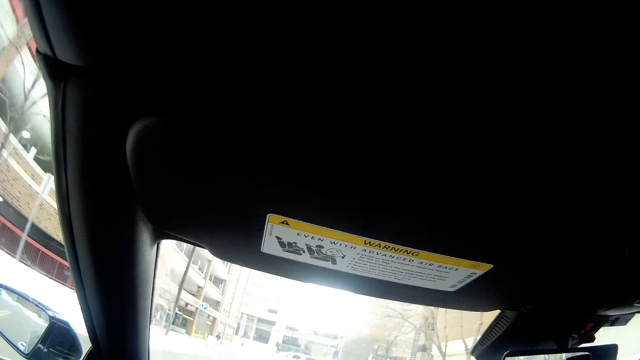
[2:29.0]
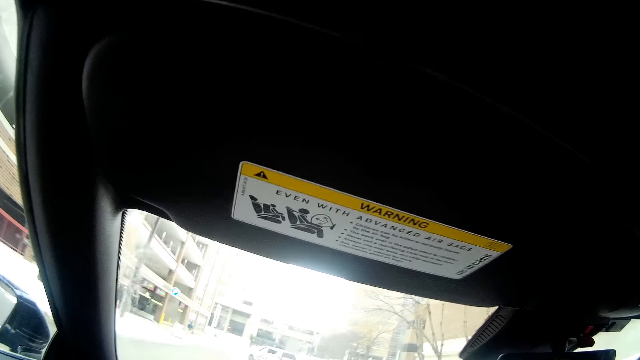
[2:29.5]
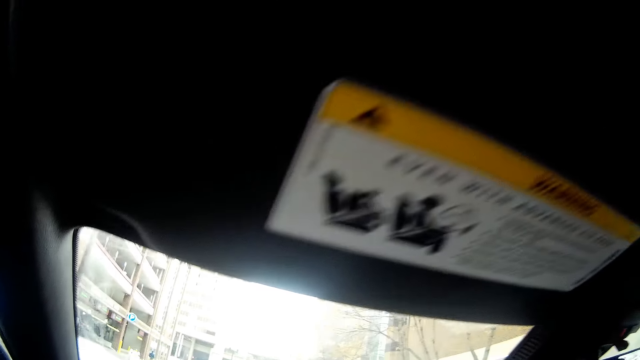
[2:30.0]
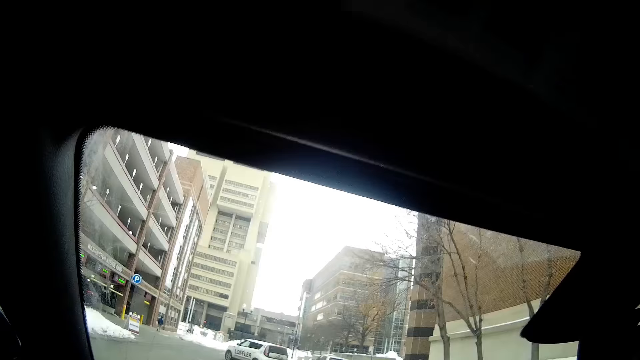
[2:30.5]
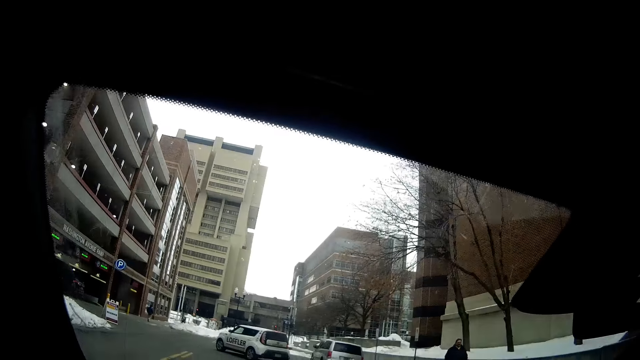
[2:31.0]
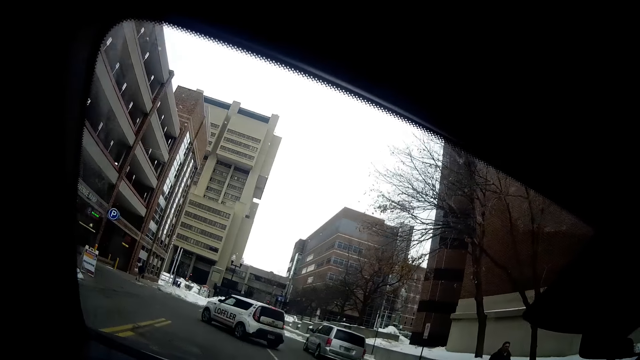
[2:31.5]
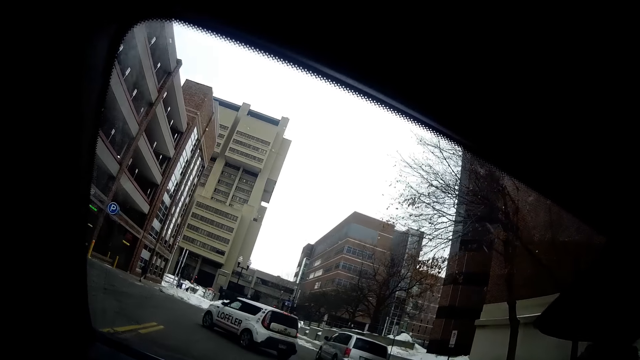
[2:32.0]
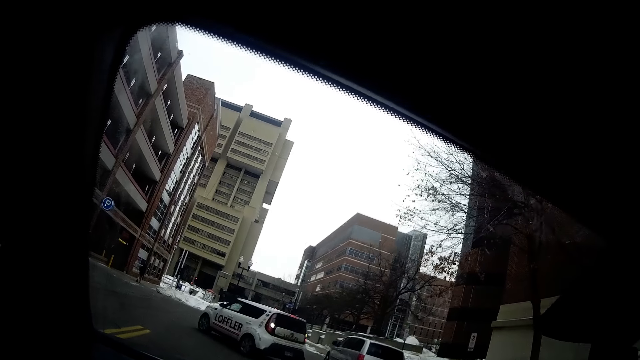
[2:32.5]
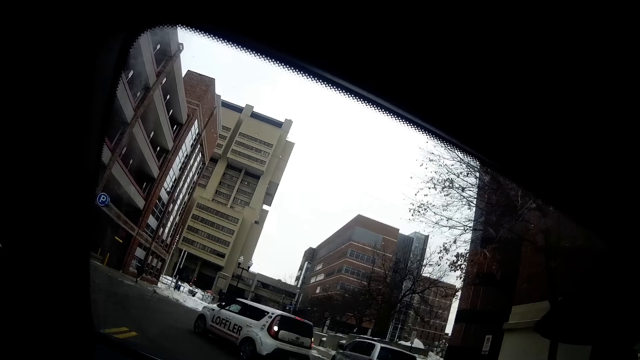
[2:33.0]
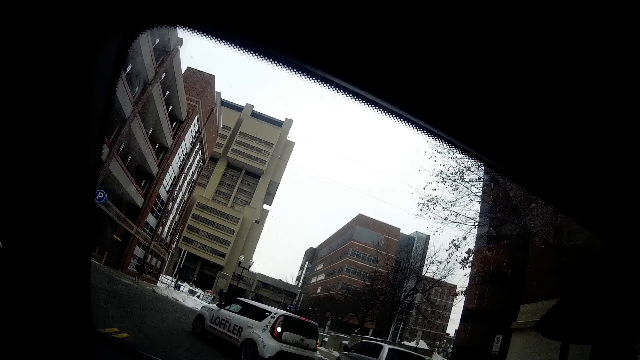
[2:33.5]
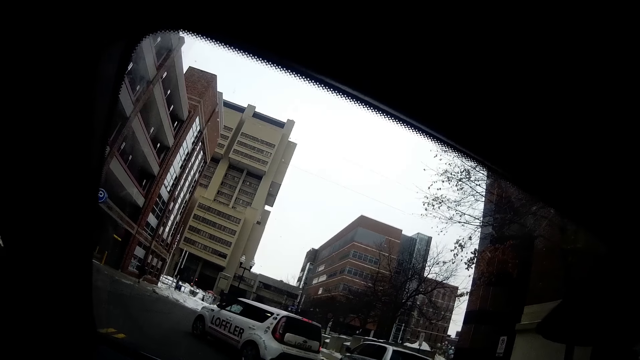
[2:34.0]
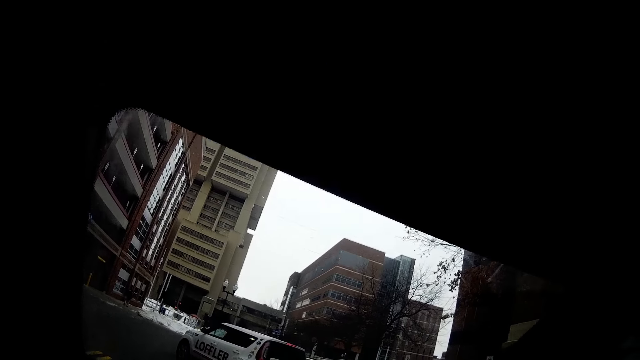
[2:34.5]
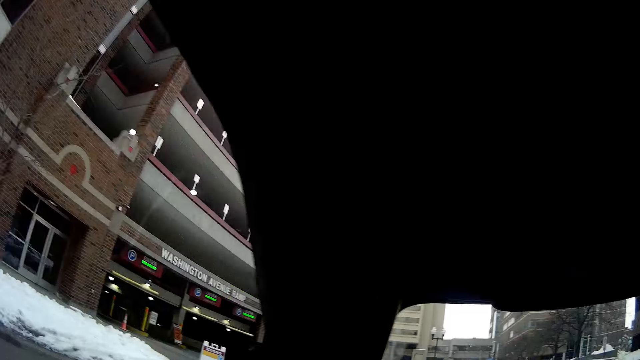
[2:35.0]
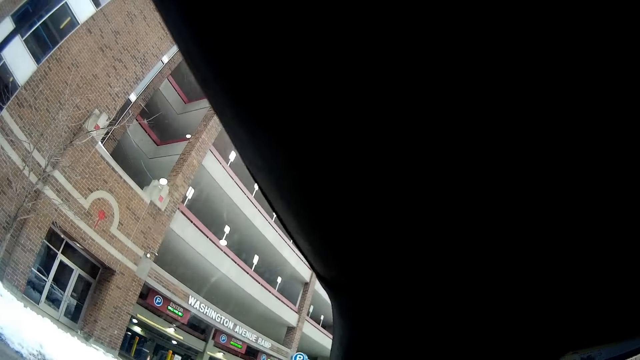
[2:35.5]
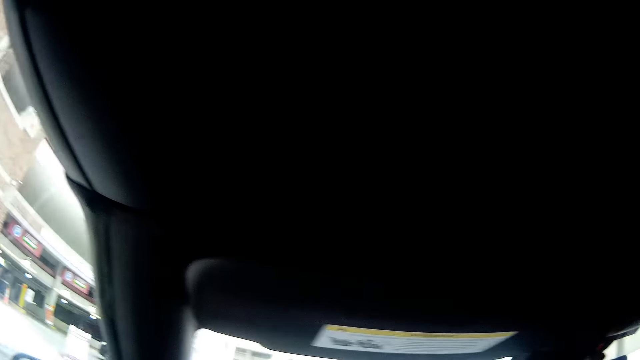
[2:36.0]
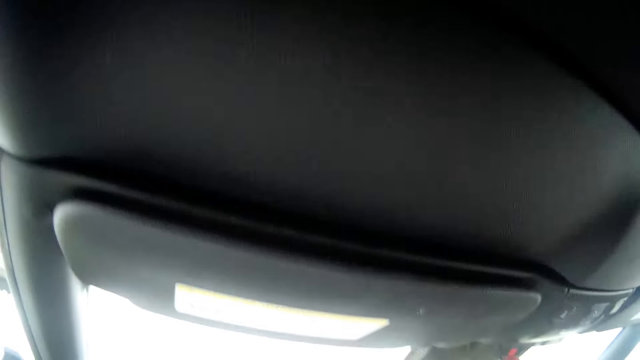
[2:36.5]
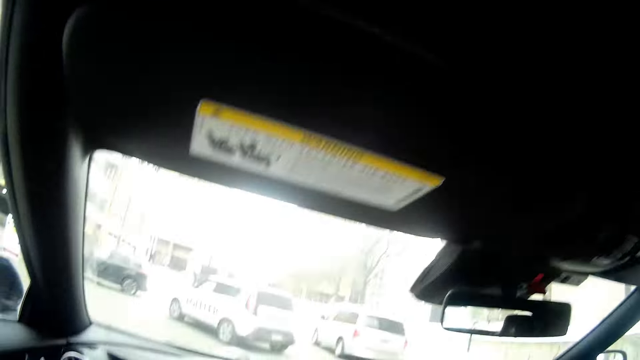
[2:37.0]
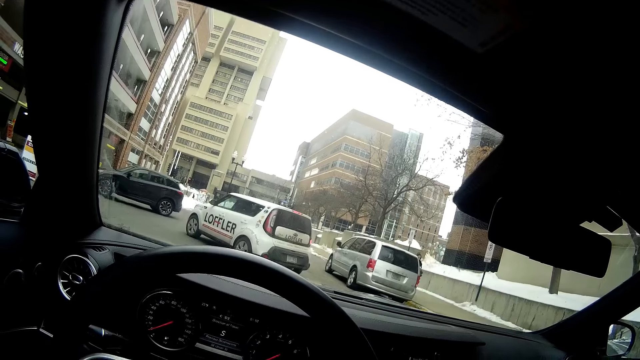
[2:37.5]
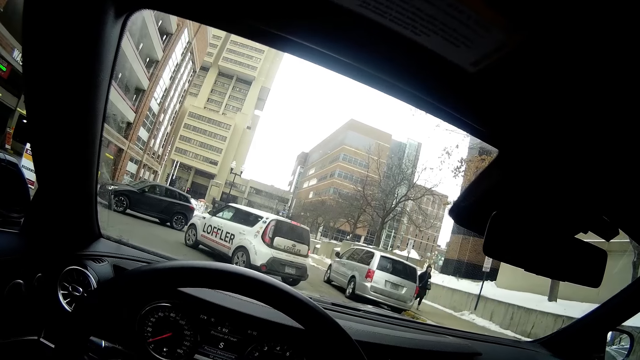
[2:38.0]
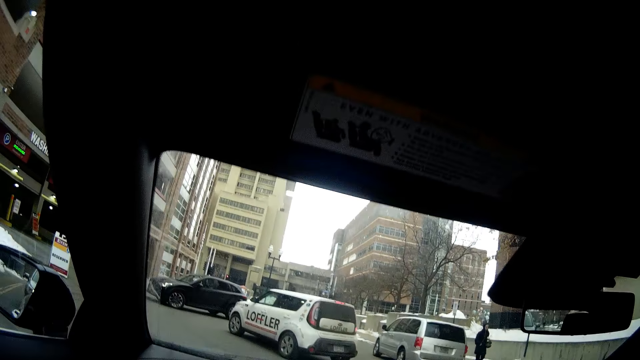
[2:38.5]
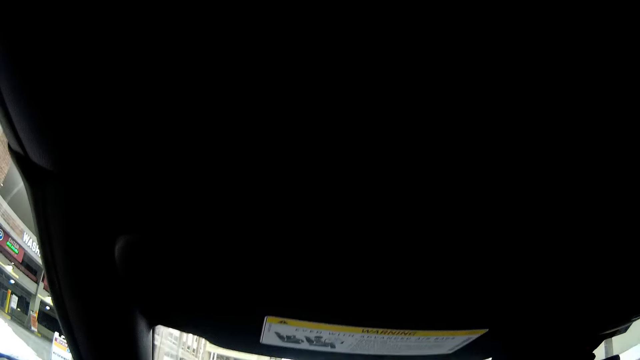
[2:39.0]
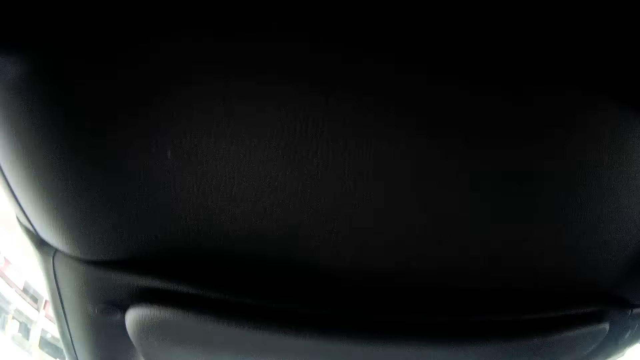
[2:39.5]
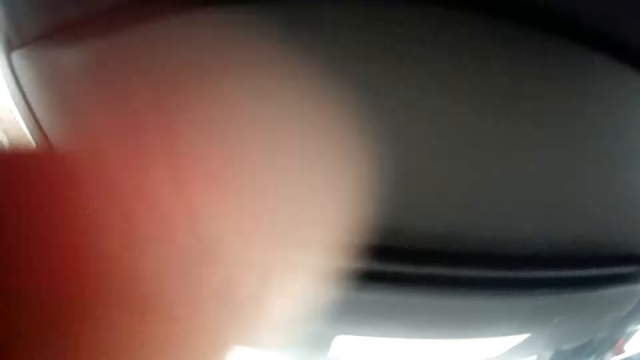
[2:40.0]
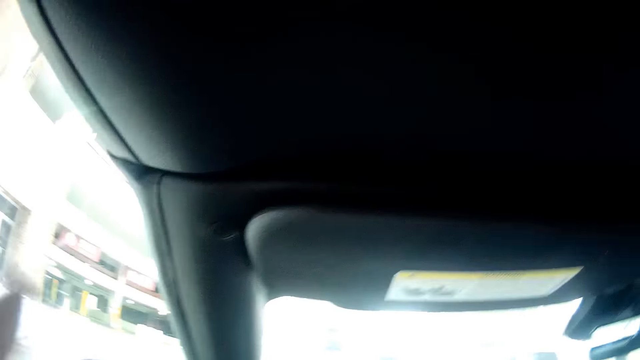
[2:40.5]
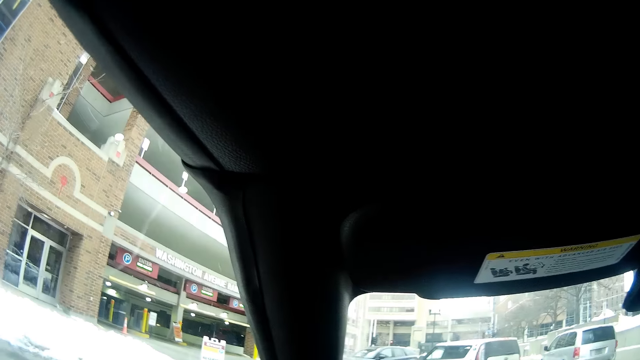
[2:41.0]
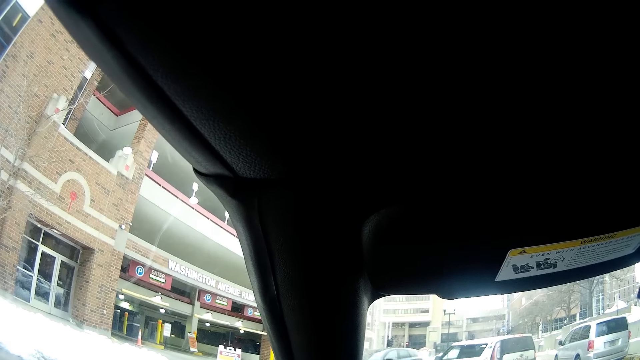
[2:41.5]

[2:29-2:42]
The camera wearer looks at the cars.

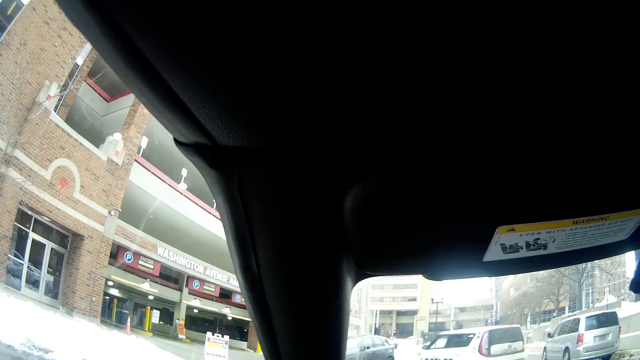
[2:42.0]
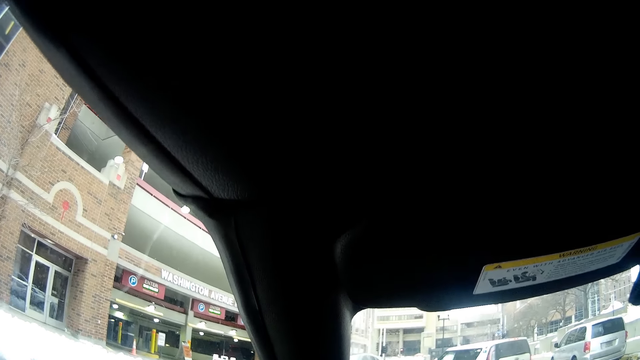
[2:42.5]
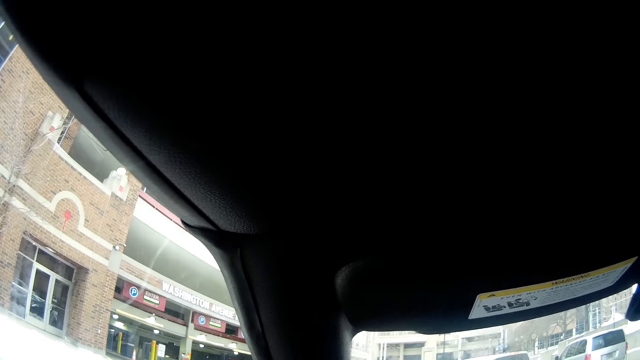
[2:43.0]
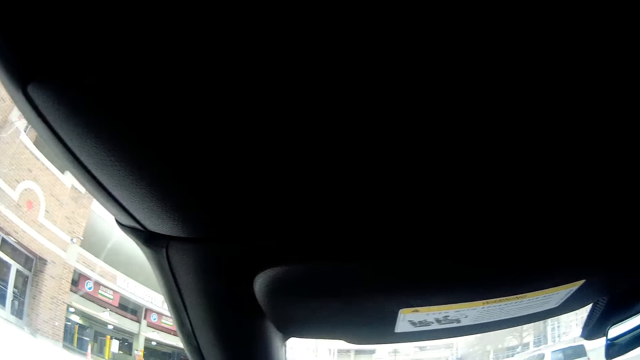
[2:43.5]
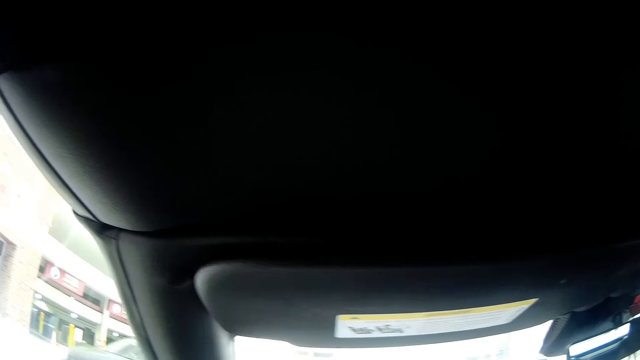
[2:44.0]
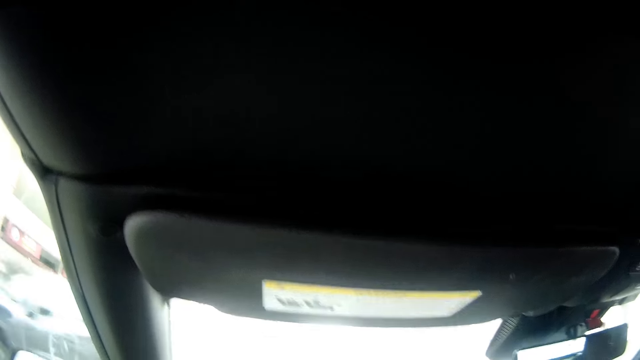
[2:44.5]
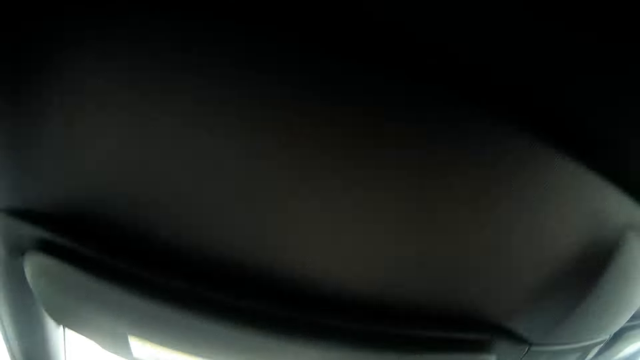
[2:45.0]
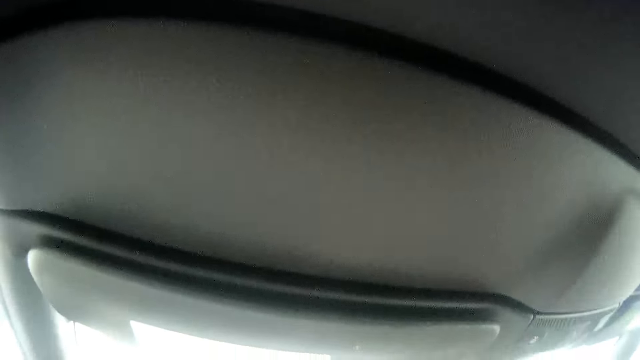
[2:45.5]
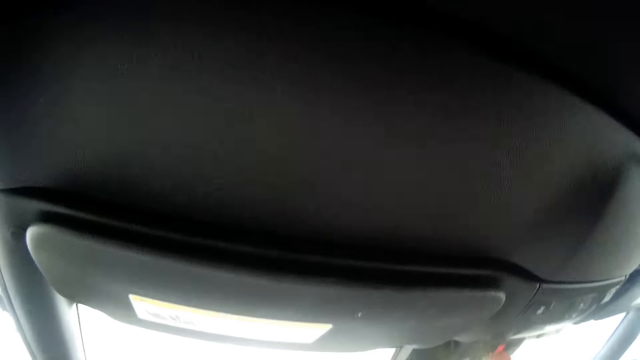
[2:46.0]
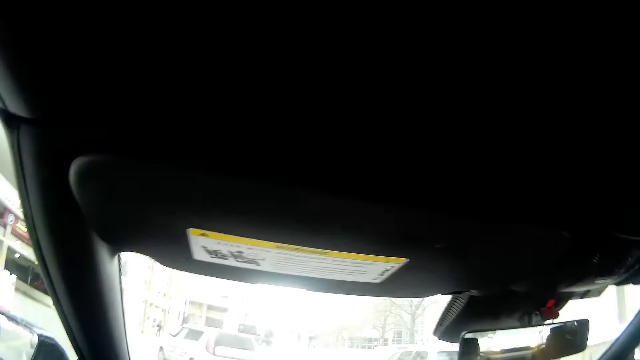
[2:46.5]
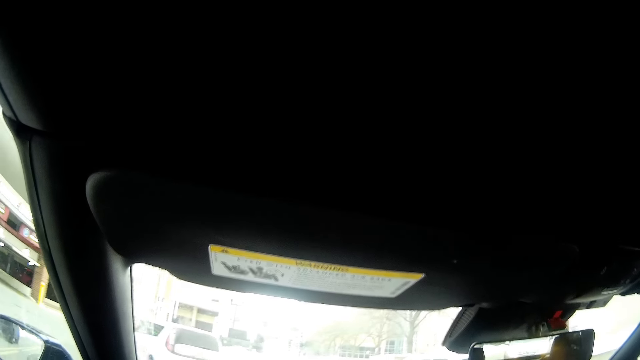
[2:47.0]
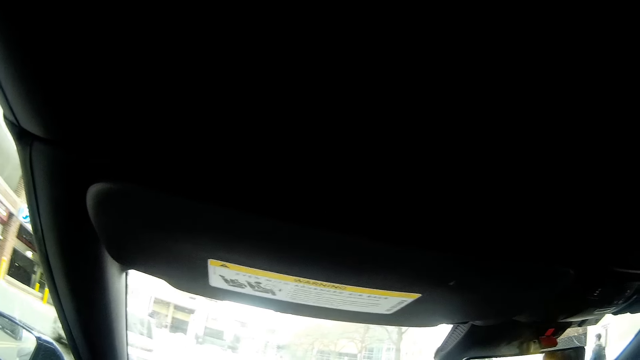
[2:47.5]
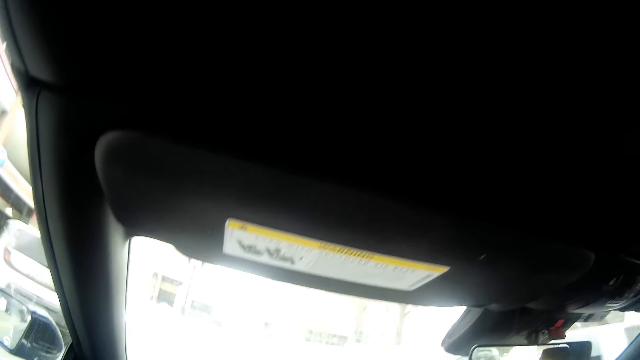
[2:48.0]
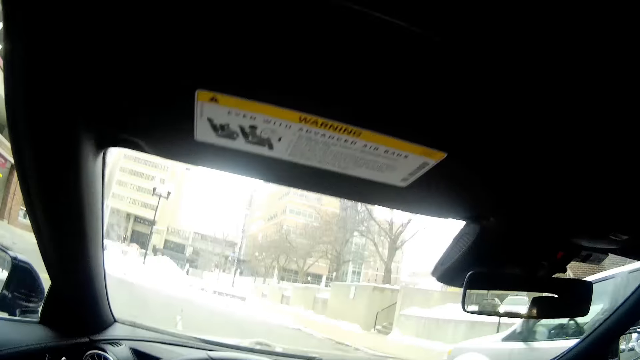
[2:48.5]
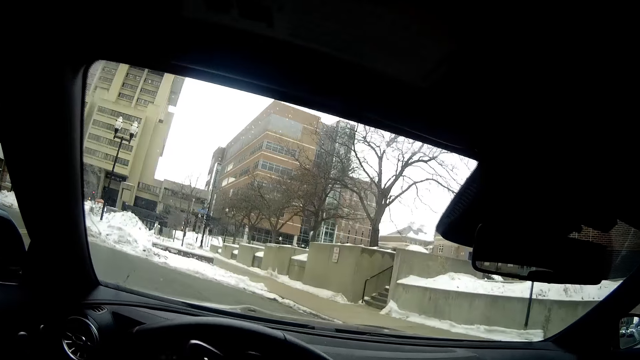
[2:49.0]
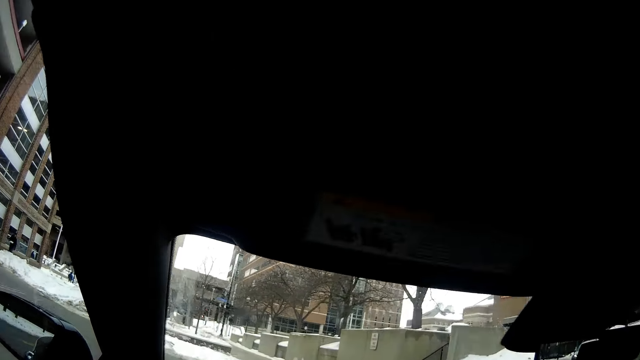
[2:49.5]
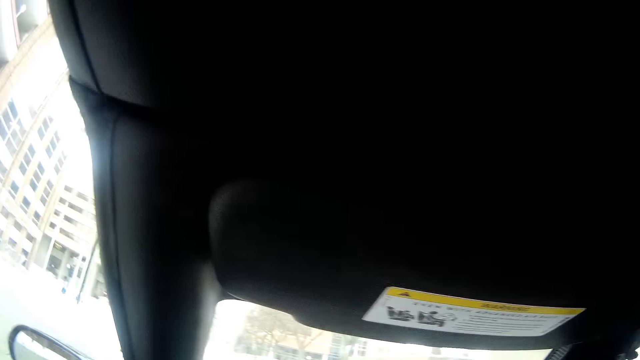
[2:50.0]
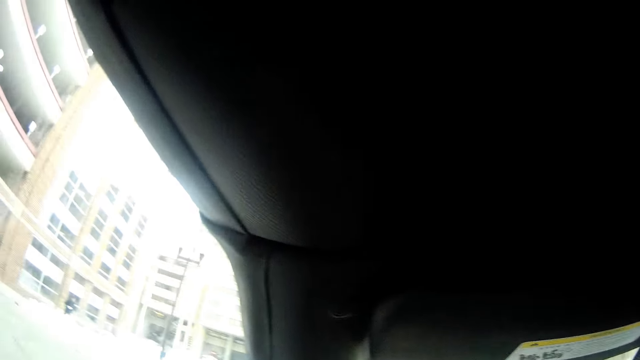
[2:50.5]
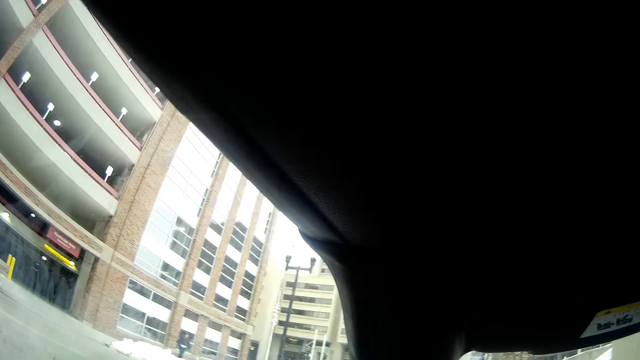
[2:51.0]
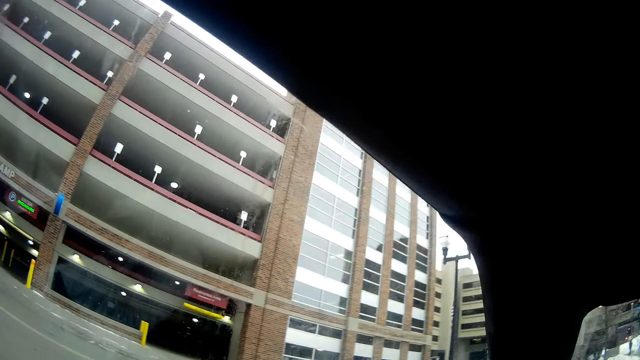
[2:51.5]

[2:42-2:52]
The camera wearer makes a U-turn.
